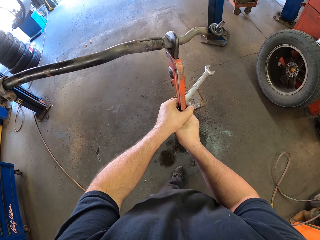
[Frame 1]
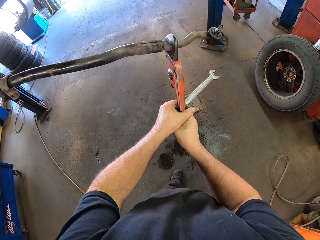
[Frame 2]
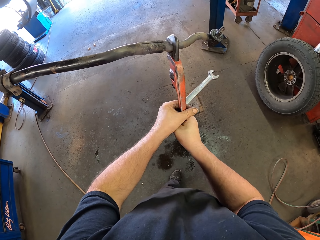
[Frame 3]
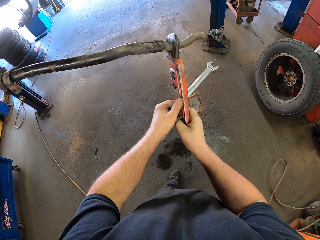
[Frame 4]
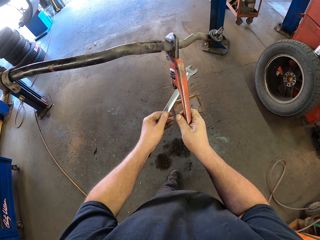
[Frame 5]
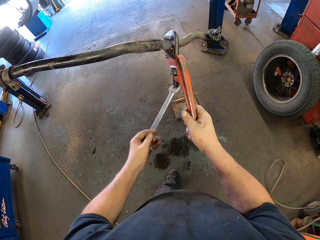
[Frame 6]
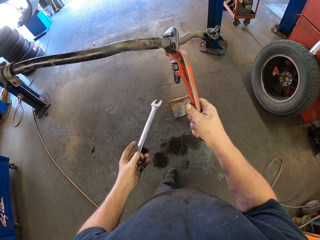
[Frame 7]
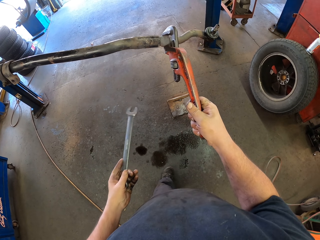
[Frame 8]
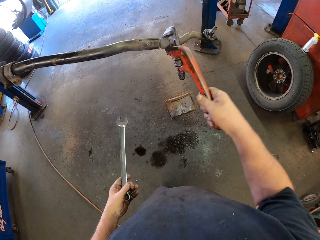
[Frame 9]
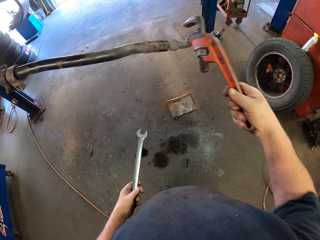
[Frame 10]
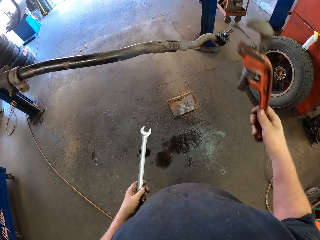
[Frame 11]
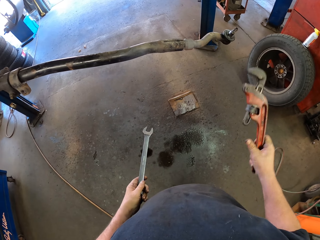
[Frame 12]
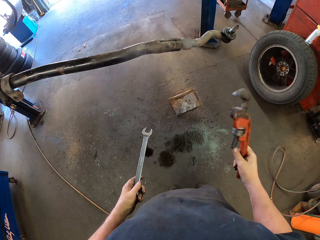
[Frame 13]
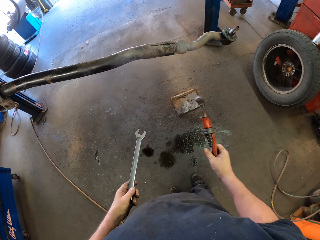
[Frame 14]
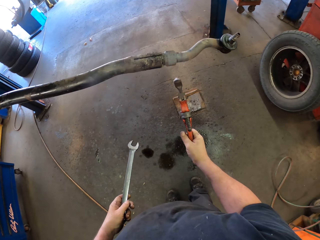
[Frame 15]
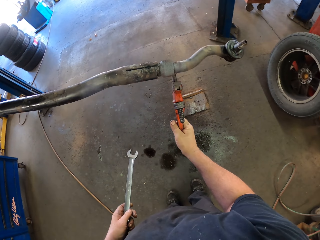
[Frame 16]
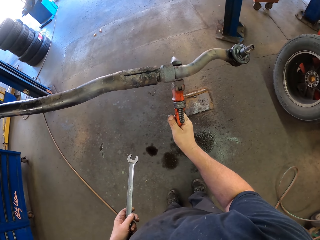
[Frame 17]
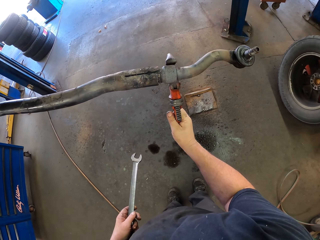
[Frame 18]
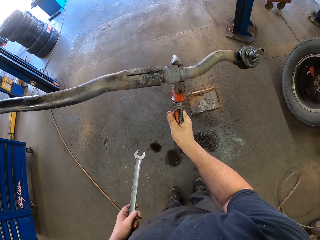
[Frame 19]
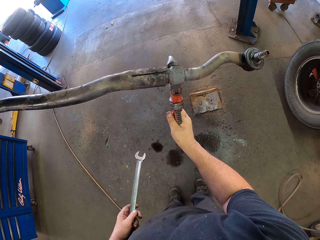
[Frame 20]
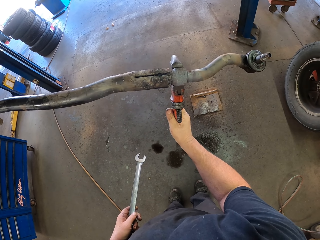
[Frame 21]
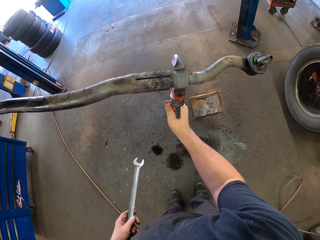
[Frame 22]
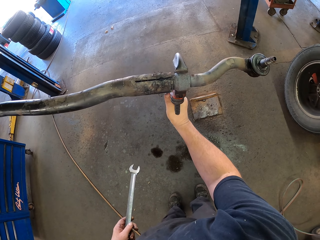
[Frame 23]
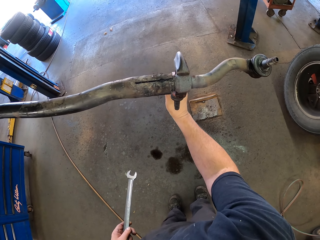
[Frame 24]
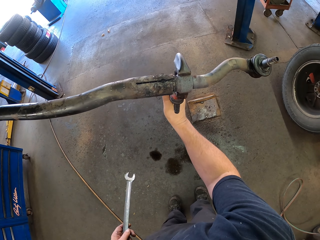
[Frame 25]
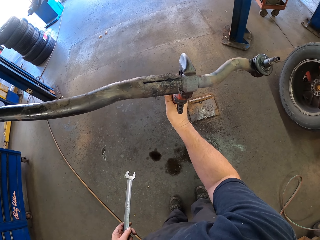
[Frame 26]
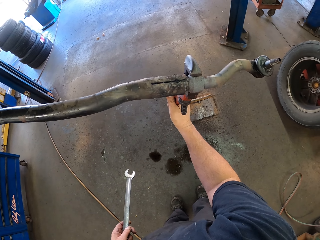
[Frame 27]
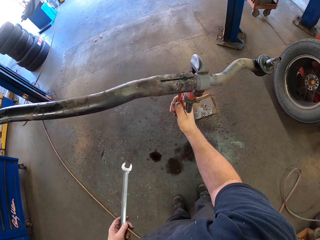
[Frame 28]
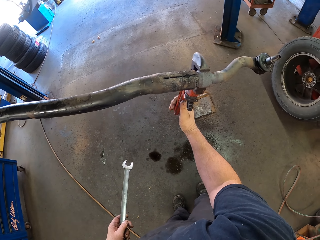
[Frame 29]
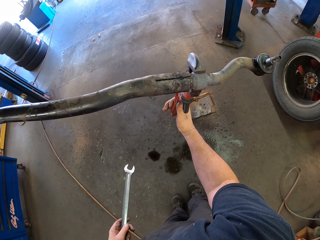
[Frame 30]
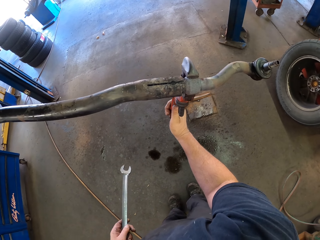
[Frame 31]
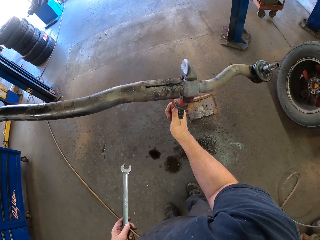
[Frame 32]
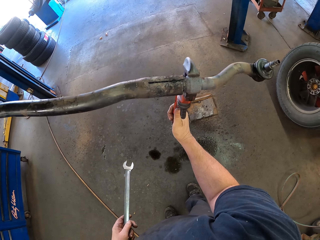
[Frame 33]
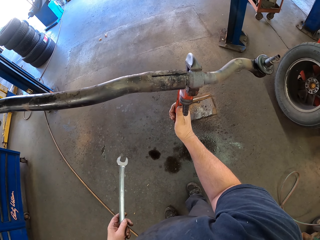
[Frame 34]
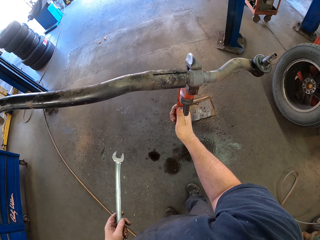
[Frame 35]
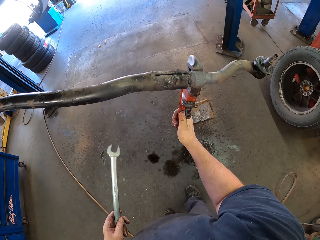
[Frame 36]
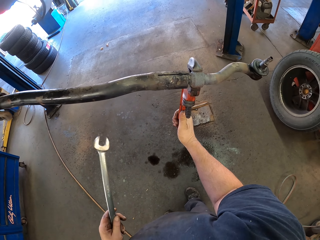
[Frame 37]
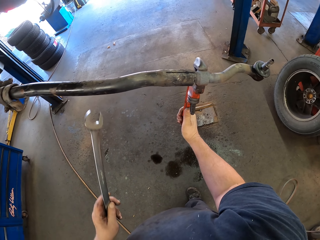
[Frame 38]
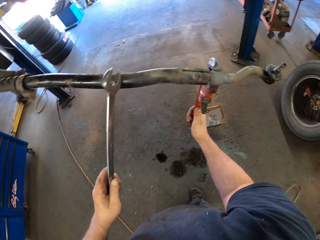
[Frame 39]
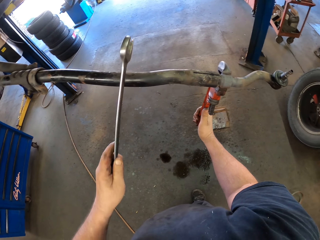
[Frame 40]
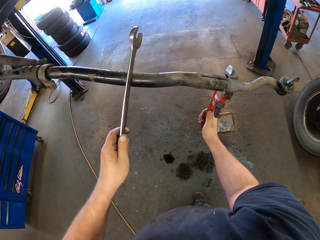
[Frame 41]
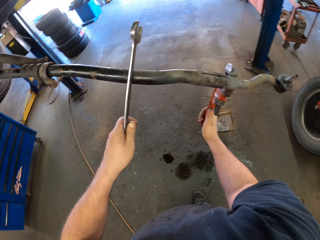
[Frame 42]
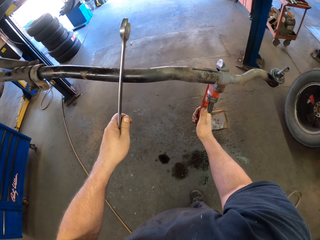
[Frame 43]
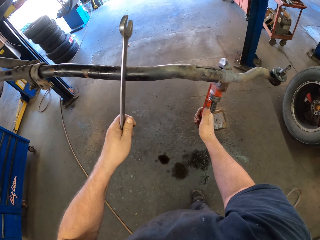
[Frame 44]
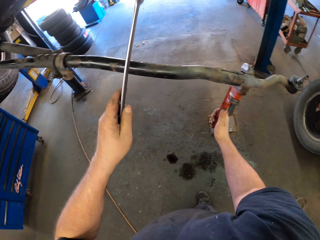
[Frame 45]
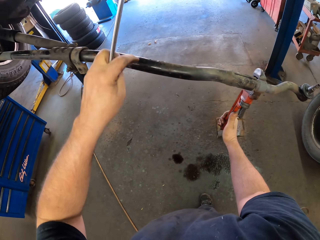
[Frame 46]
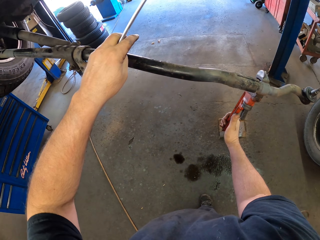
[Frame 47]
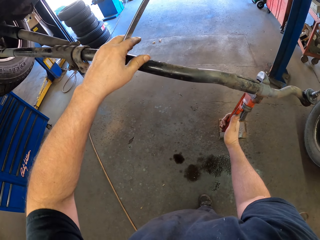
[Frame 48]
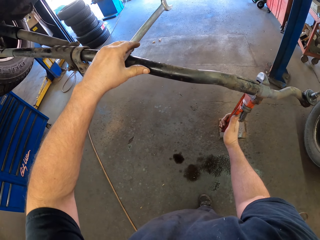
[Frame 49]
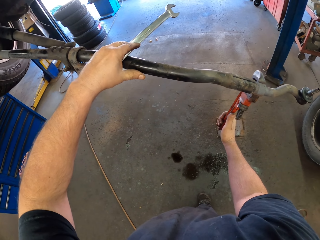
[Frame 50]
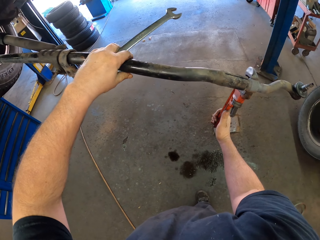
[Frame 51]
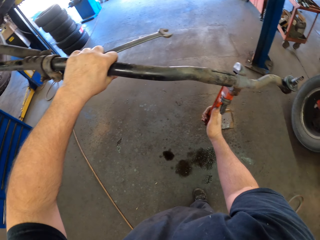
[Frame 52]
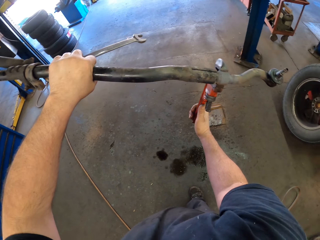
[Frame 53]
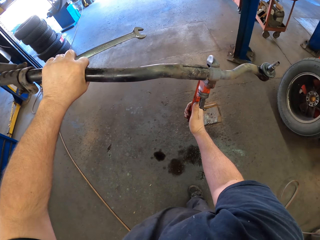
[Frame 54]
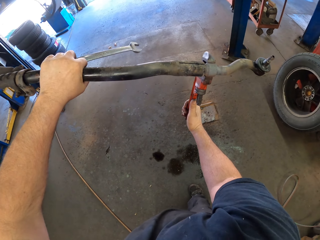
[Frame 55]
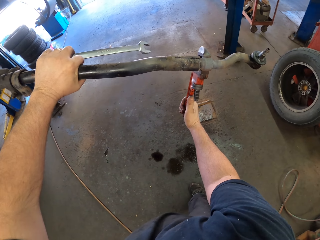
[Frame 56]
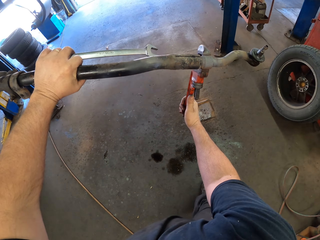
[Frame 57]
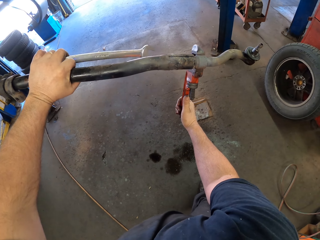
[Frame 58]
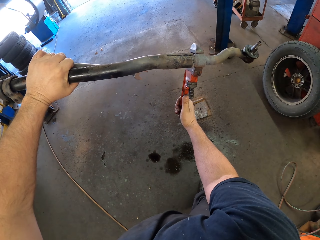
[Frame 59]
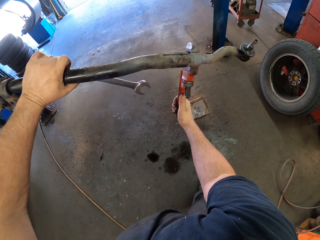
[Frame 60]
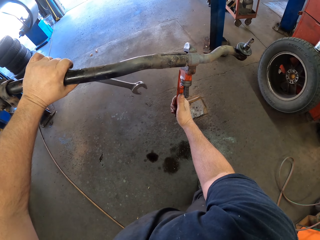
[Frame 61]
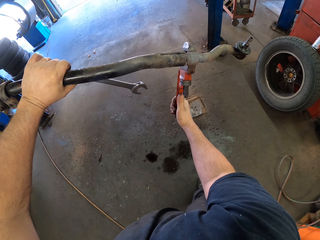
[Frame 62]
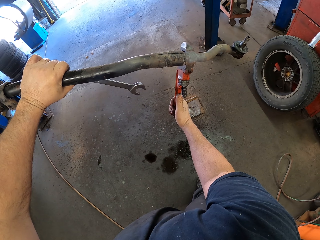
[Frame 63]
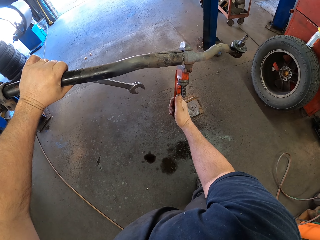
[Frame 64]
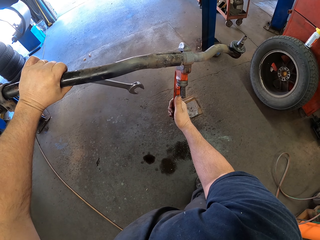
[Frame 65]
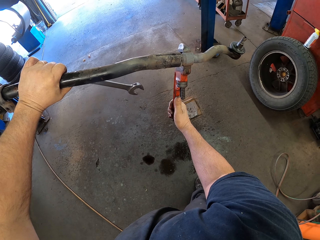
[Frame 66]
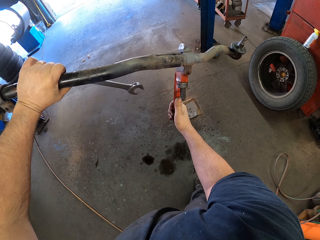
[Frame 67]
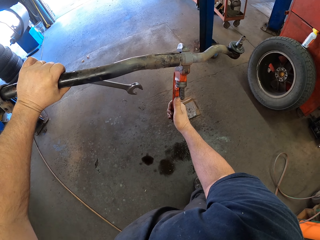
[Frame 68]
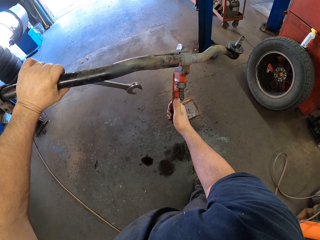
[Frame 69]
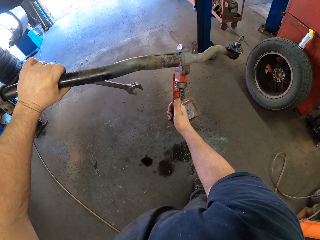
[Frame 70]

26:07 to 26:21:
The camera wearer adjusts the metal. They unfasten the stabilizer bar with the pipe wrench. They remove the pipe wrench on the metal. They put the pipe wrench on the metal. They adjust the metal. They unfasten the stabilizer bar with the pipe wrench. They hold the metal with the left hand. They unfasten the stabilizer bar with the pipe wrench.

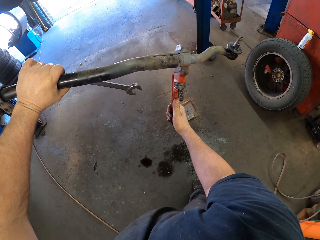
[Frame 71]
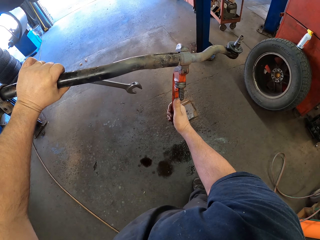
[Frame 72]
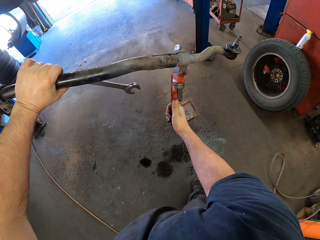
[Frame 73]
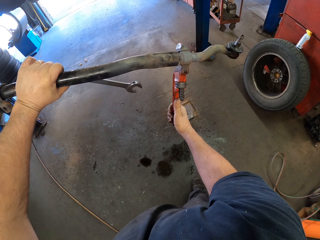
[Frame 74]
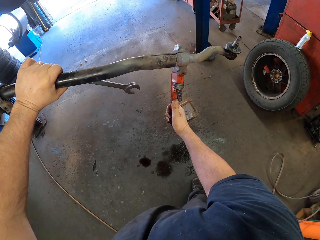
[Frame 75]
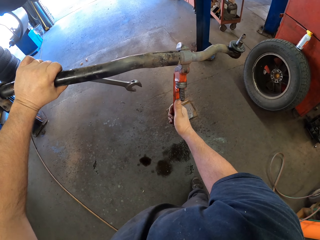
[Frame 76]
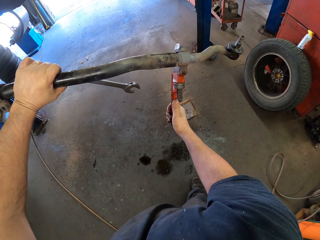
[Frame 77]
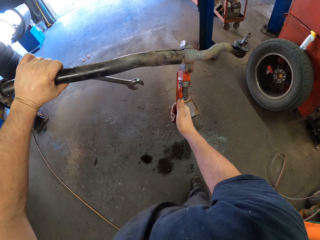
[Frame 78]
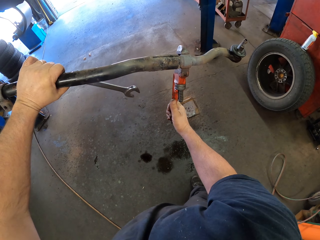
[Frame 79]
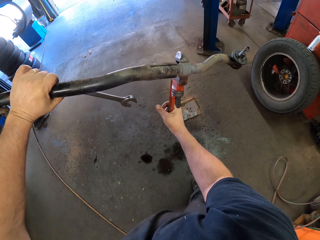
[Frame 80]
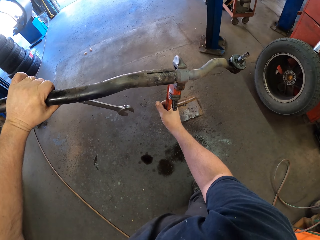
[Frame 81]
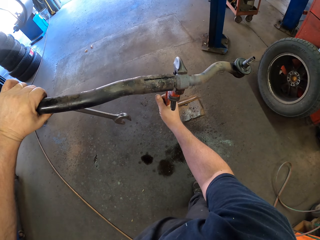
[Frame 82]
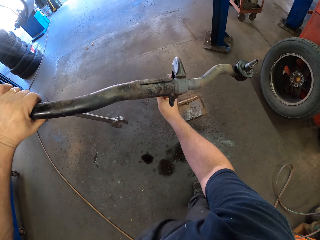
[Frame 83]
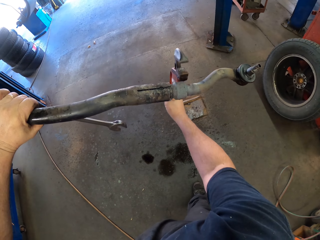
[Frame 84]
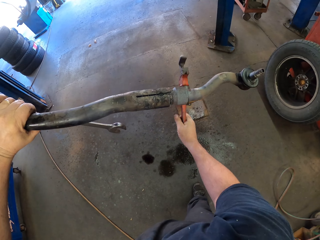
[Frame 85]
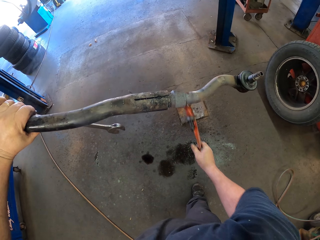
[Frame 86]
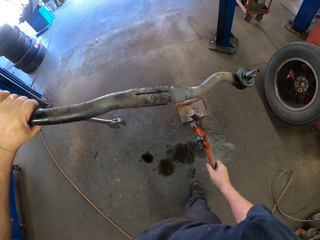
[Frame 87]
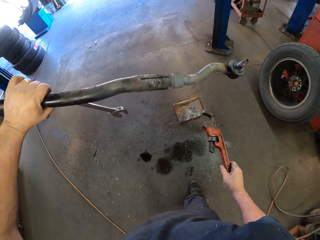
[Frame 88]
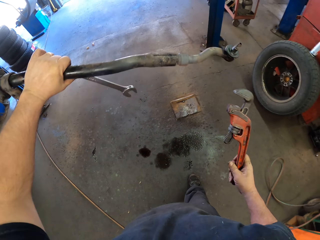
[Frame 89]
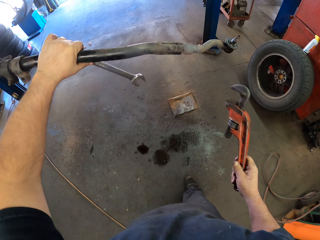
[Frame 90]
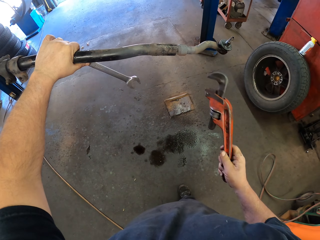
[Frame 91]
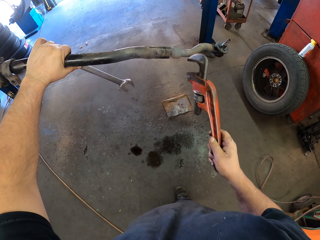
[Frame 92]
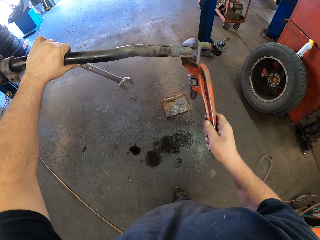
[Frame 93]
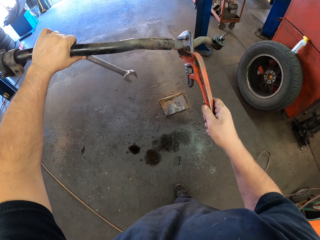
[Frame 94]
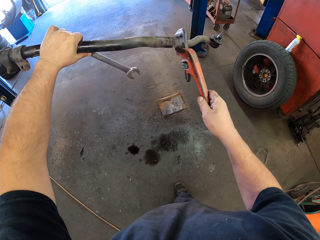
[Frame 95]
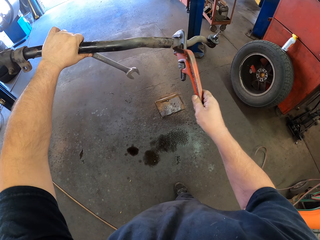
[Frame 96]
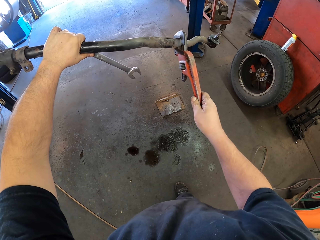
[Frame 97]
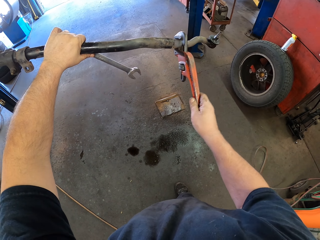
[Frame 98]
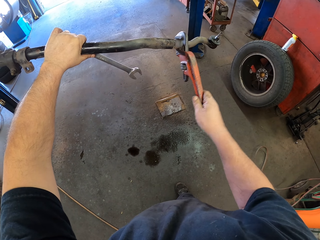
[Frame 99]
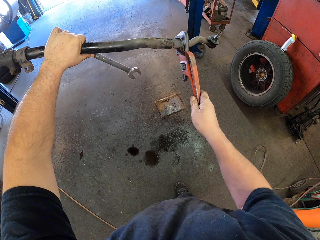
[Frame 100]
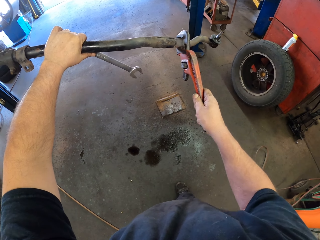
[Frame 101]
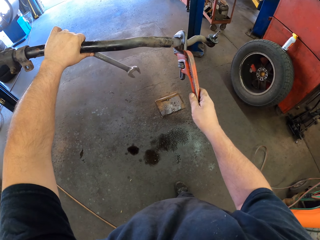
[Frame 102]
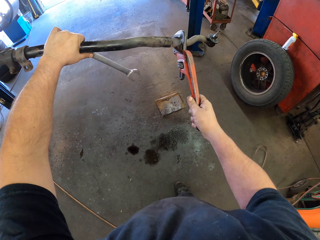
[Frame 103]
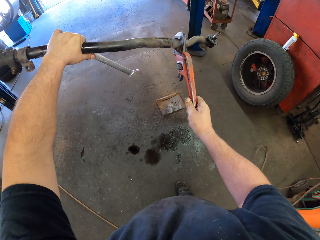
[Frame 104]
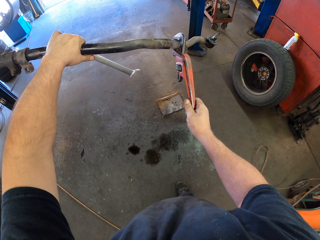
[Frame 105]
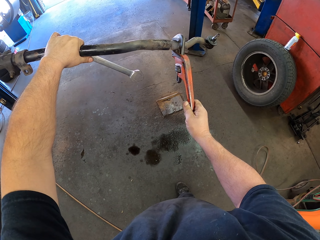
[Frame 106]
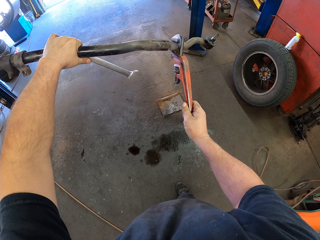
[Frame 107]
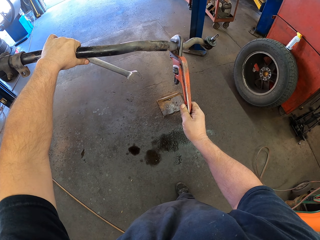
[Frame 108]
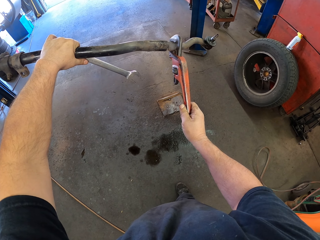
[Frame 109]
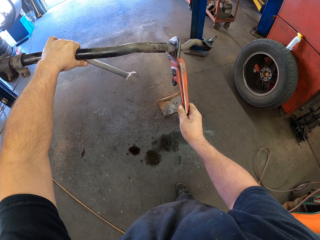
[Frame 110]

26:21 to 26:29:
The camera wearer unfastens the stabilizer bar with a pipe wrench. They remove the pipe wrench on the stabilizer bar. They put the pipe wrench on the metal. They adjust the metal with the pipe wrench. They unfasten the stabilizer bar with the pipe wrench.
